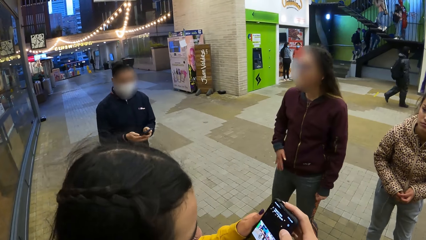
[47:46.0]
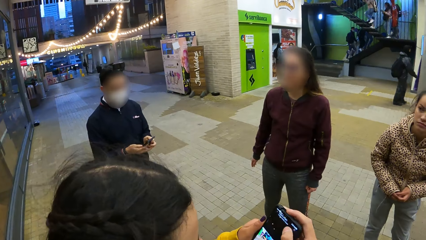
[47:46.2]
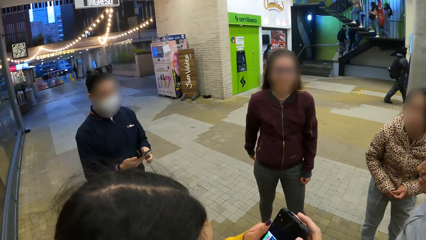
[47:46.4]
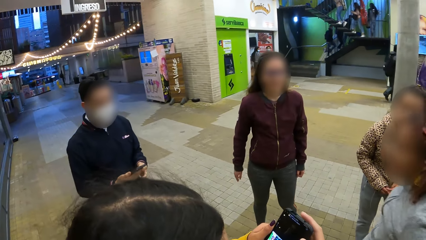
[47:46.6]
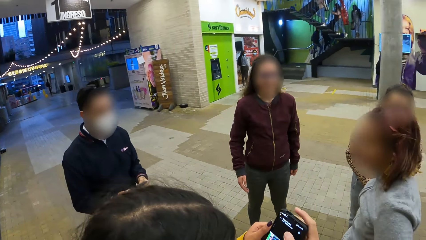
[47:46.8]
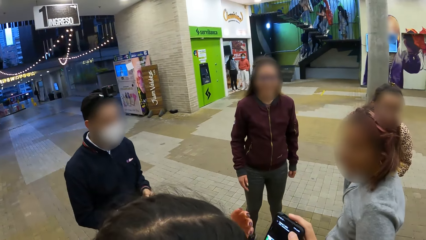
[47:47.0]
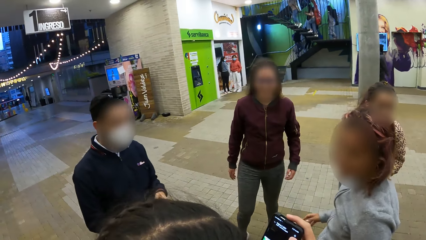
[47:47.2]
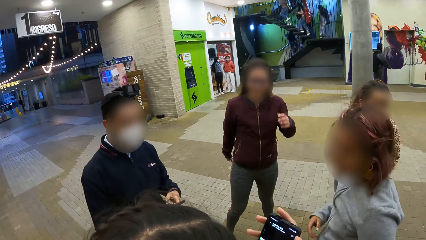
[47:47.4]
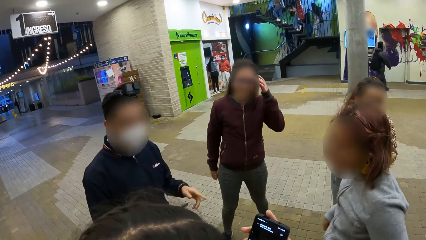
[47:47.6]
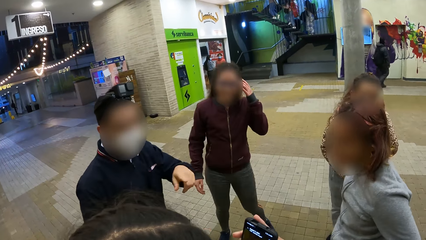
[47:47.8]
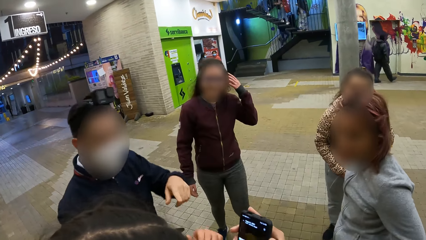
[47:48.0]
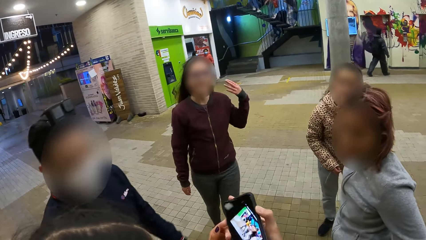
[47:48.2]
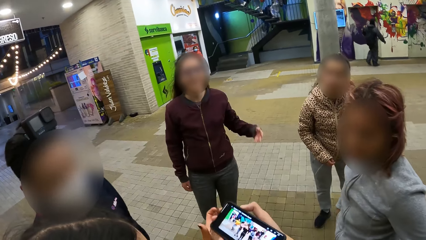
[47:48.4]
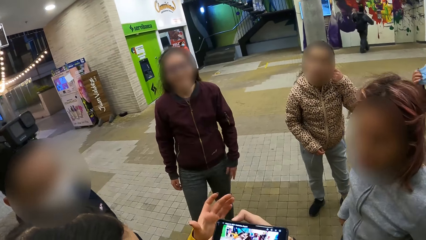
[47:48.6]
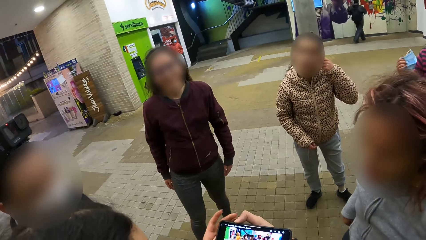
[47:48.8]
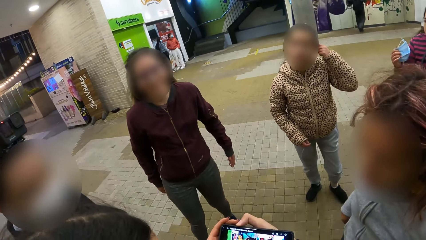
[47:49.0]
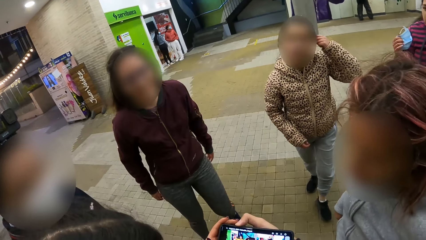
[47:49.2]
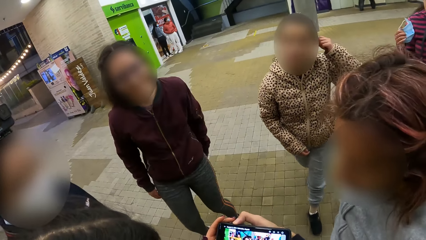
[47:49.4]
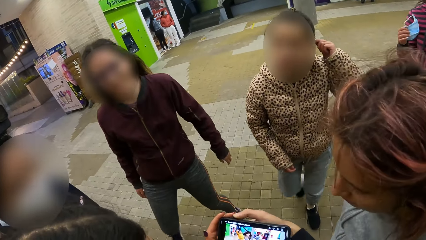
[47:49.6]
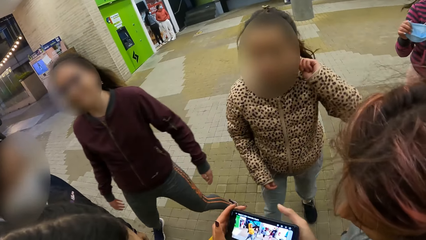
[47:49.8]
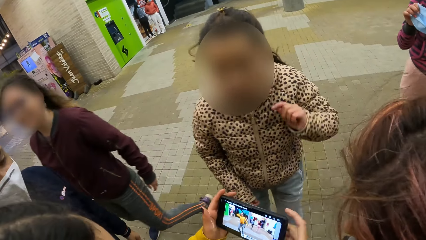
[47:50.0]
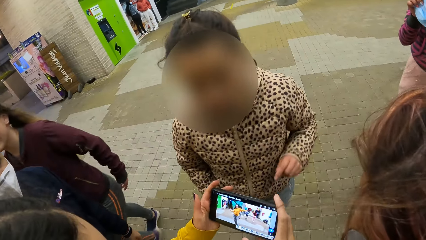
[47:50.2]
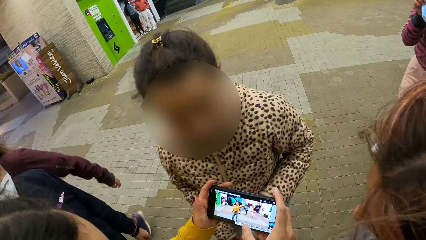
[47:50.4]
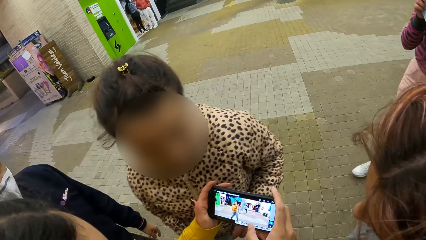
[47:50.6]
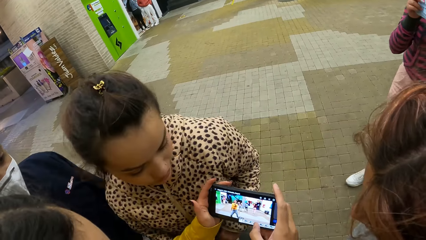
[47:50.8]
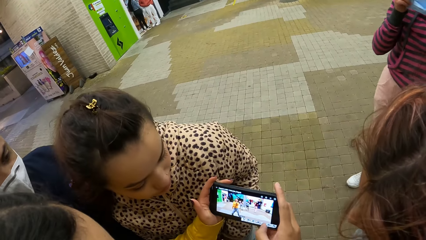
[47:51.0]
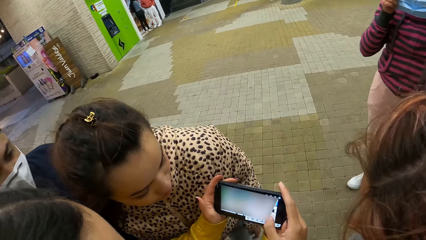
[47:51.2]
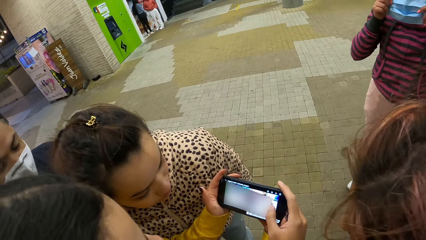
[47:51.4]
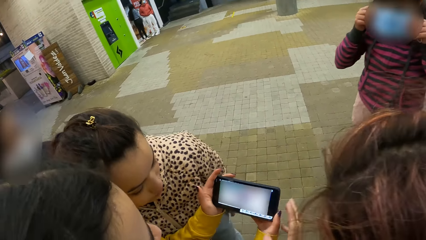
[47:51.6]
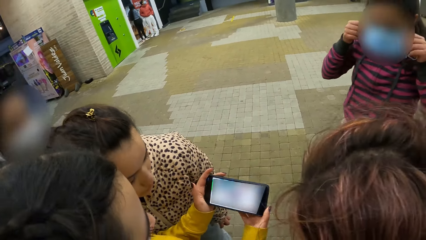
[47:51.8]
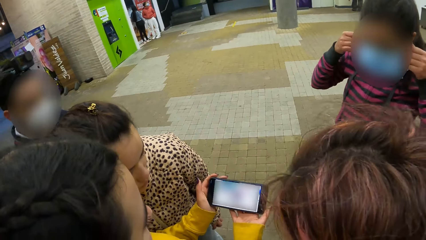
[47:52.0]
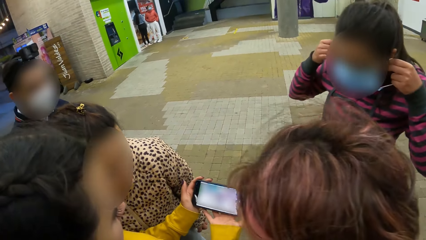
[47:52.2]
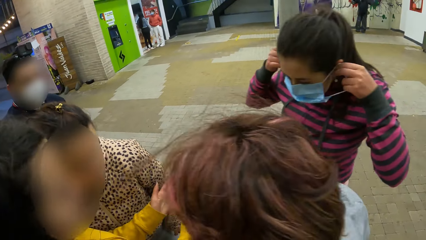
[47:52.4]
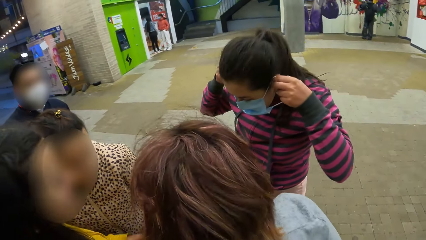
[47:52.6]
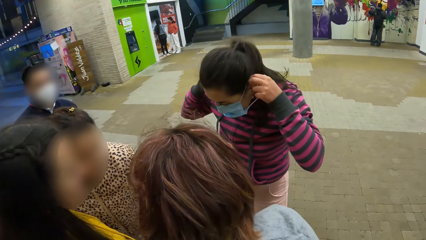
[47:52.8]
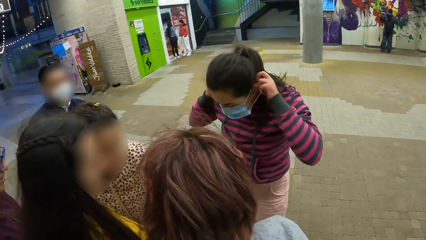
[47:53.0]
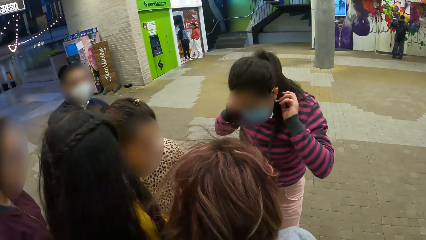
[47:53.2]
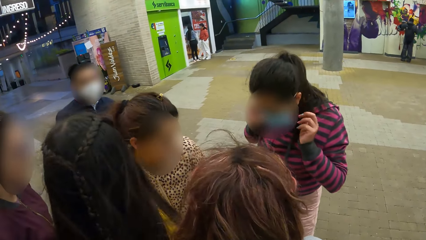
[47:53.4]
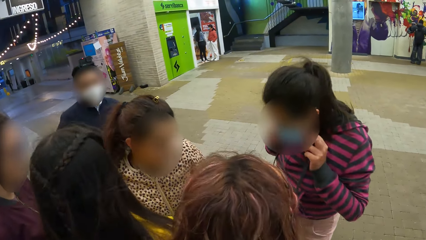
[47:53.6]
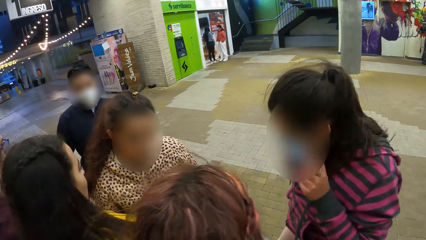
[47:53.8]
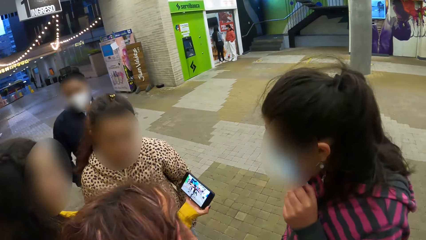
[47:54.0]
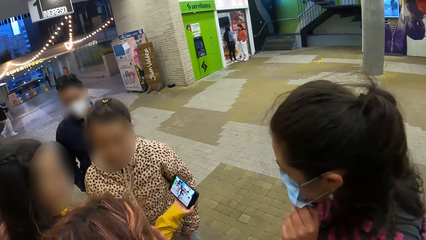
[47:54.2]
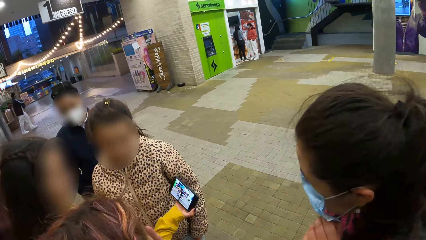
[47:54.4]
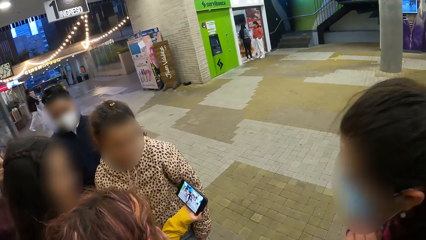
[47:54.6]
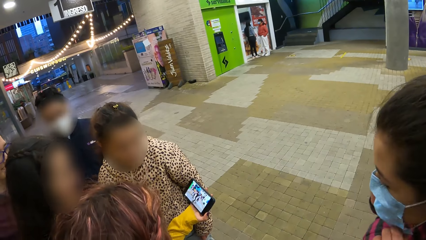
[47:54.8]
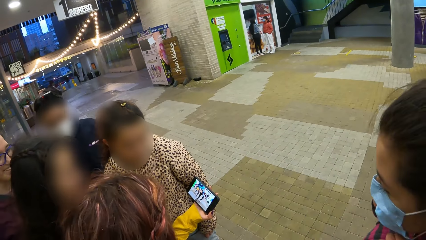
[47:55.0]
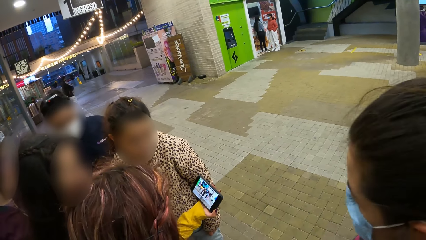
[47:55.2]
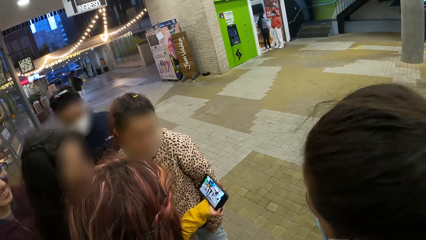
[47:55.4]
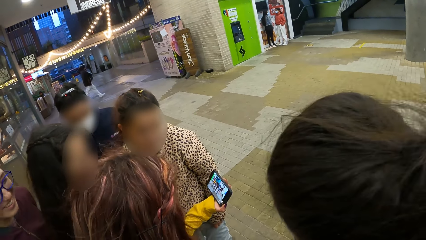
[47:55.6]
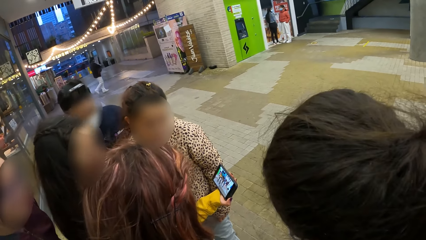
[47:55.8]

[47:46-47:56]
The camera wearer touches a phone. They stand in the room. They browse the phone. They watch a clip.

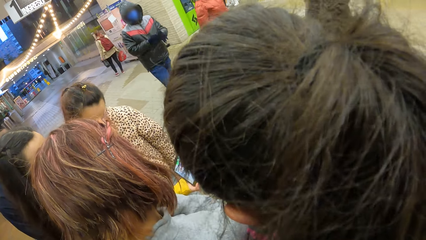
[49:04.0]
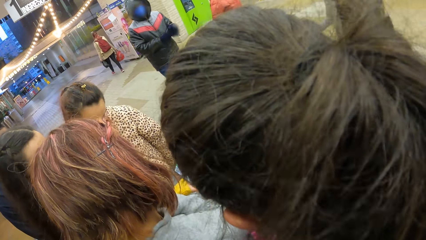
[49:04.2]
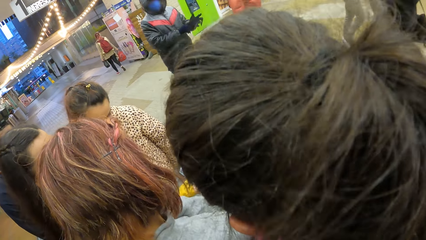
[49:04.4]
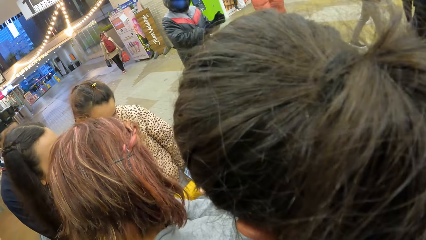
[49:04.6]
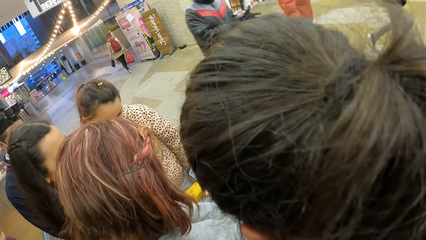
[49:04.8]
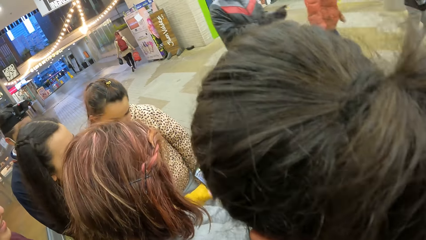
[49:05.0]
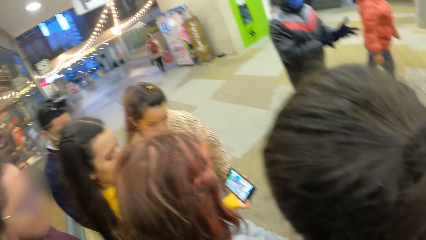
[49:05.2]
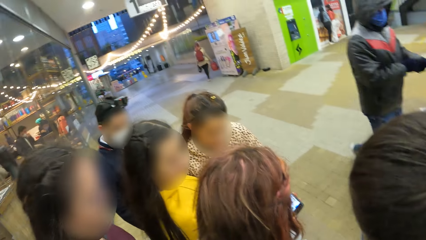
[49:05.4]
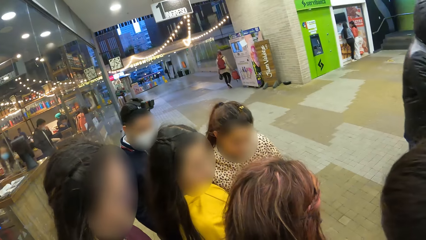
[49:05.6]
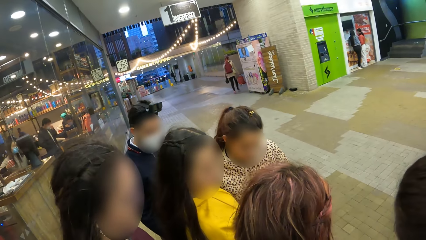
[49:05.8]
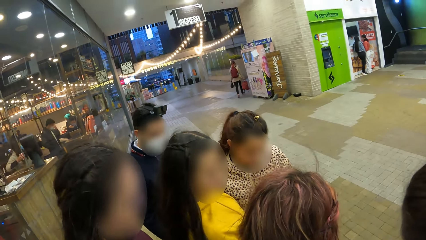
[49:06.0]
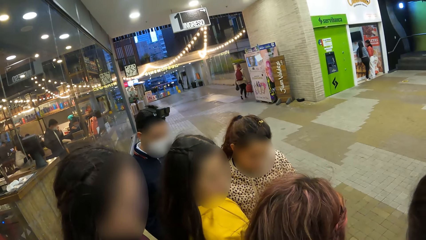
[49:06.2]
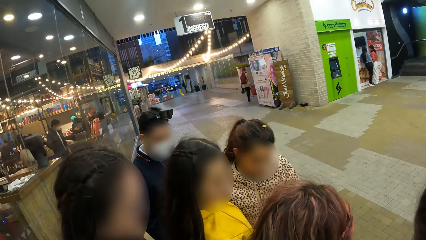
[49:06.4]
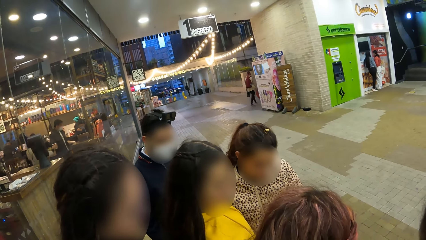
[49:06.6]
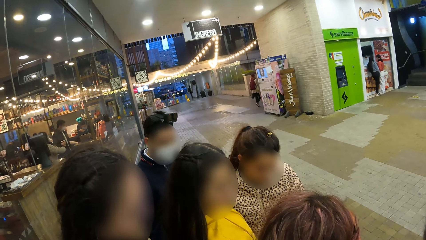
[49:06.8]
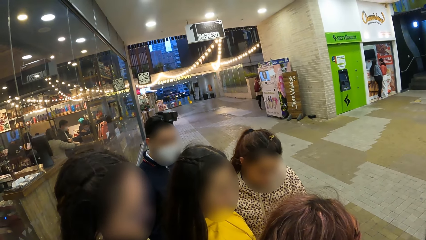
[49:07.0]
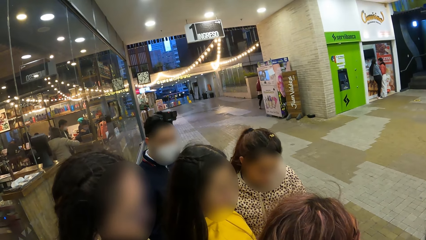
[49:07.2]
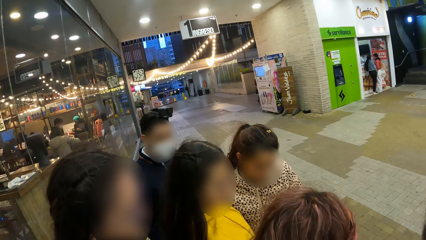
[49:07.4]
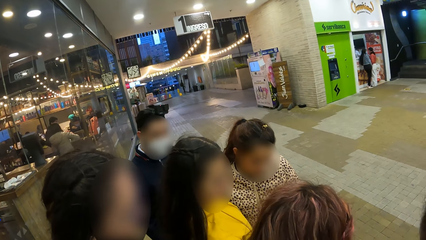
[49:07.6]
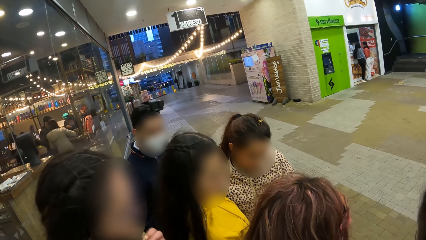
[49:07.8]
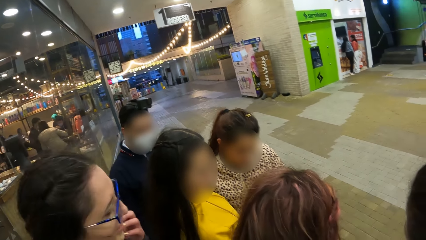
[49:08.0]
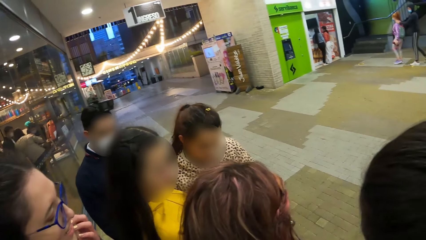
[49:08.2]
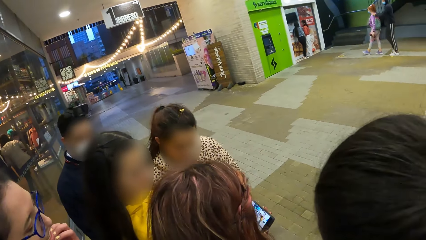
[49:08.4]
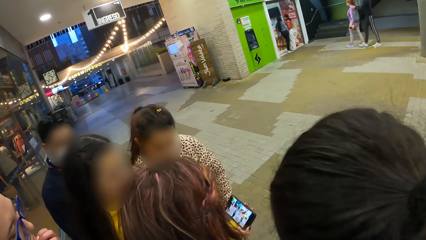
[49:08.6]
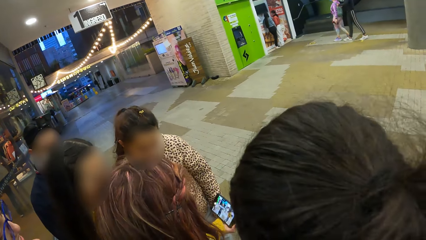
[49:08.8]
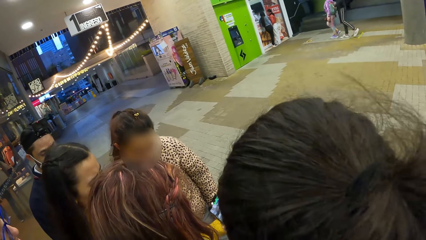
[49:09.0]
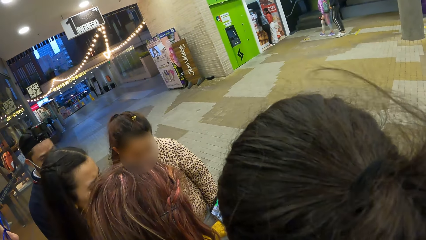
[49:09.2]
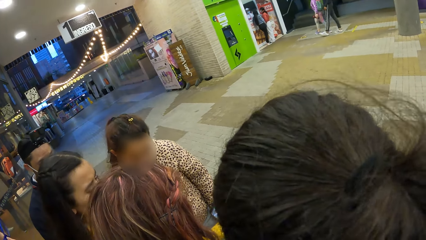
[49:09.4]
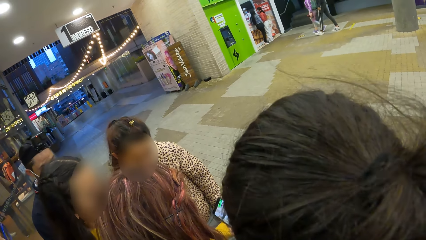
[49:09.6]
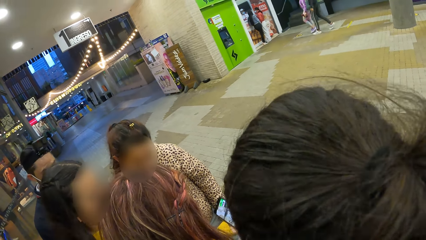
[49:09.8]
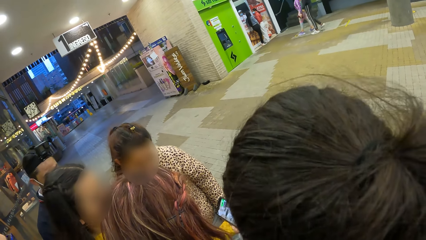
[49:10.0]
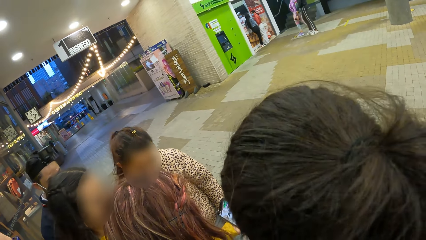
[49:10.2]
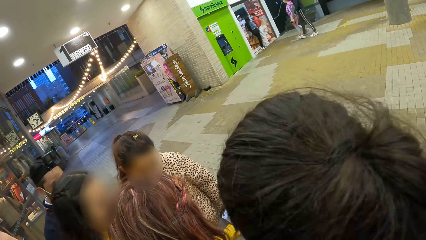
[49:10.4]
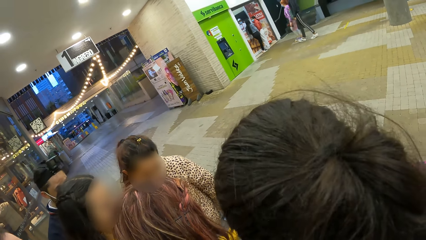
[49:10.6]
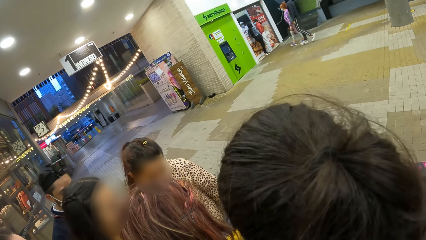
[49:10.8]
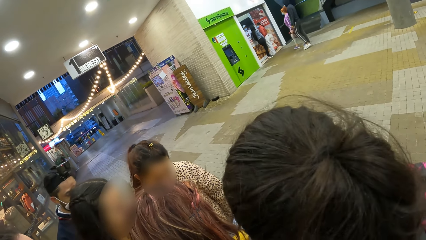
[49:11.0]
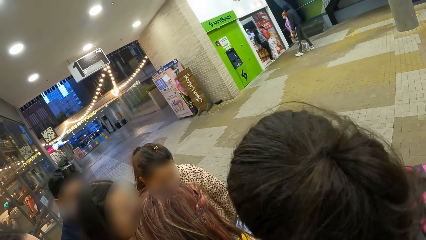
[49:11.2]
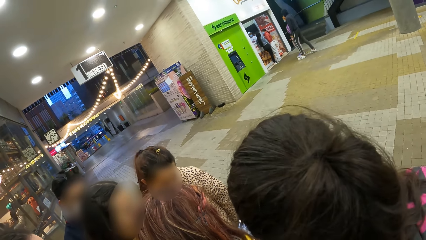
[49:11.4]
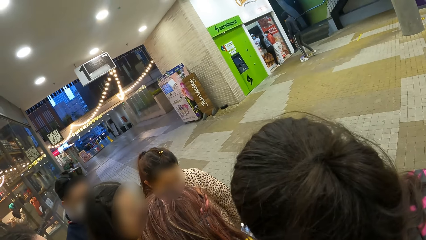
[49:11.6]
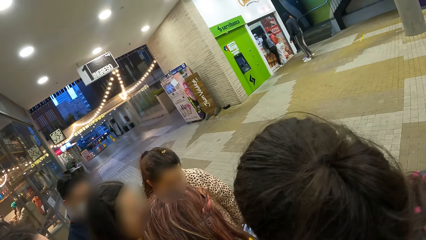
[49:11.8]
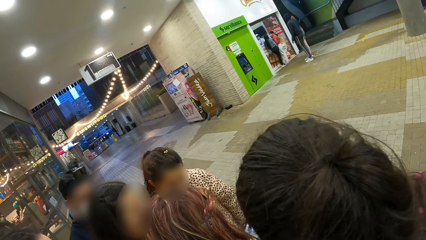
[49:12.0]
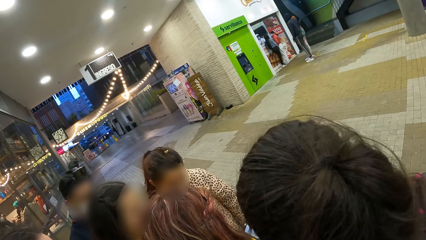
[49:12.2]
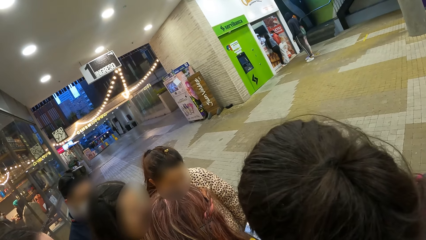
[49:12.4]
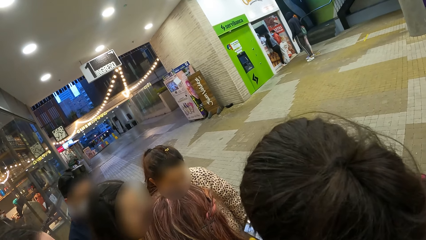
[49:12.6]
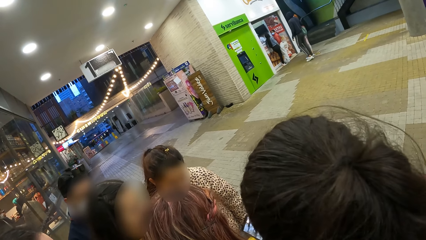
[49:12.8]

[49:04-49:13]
The camera wearer looks around. They watch a clip.
